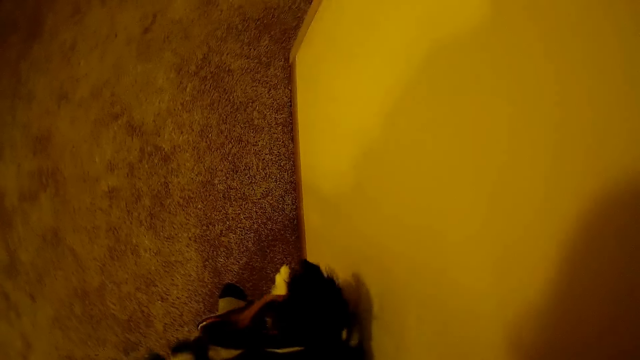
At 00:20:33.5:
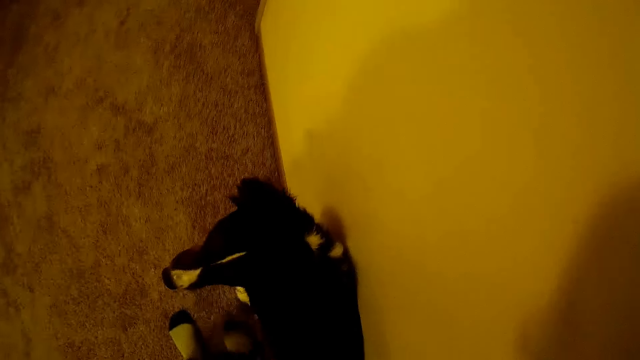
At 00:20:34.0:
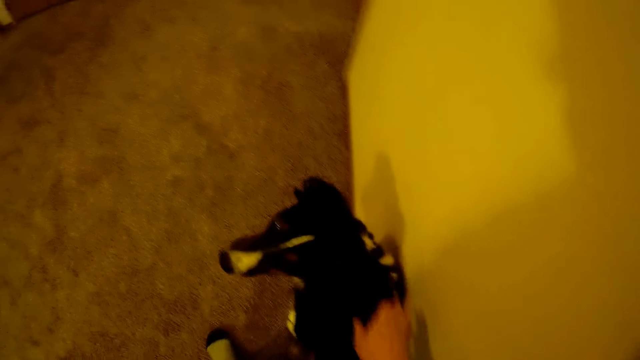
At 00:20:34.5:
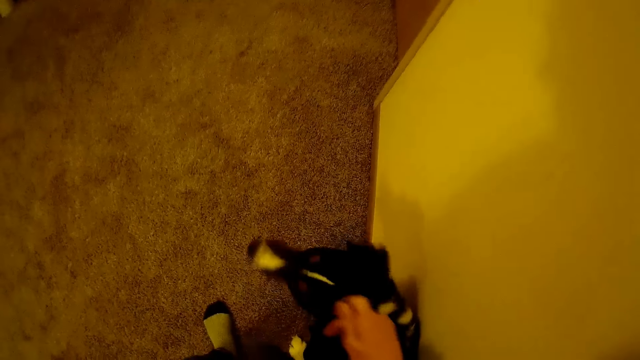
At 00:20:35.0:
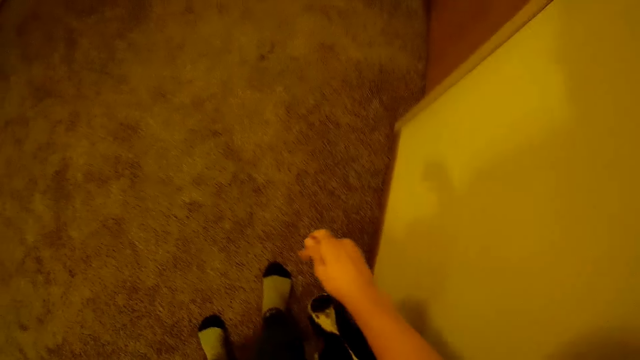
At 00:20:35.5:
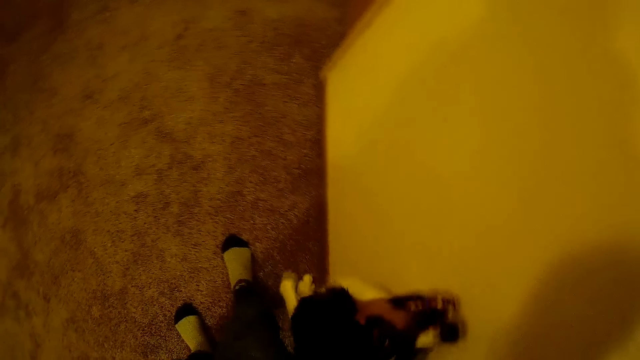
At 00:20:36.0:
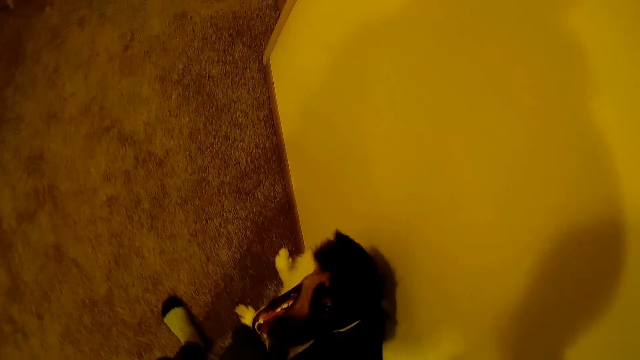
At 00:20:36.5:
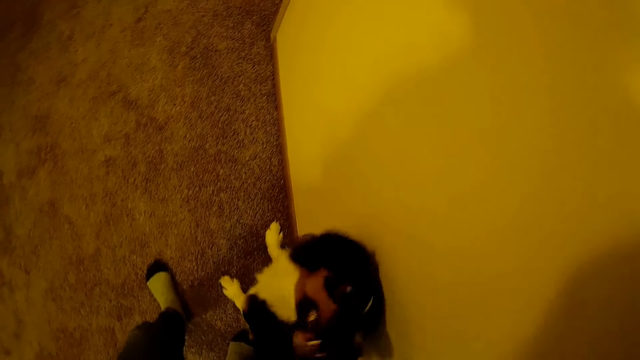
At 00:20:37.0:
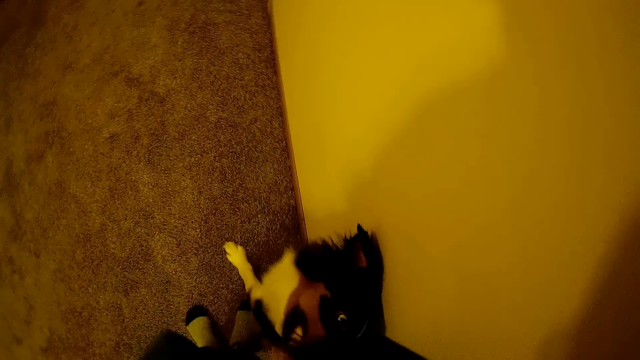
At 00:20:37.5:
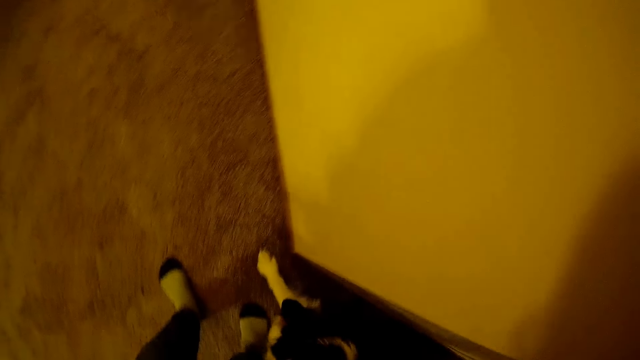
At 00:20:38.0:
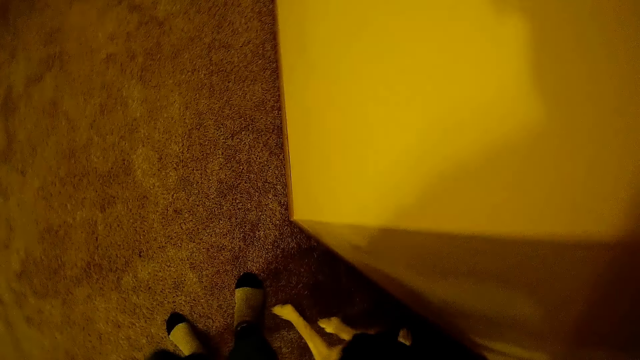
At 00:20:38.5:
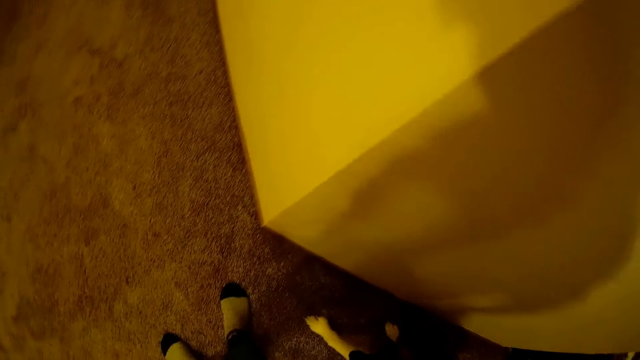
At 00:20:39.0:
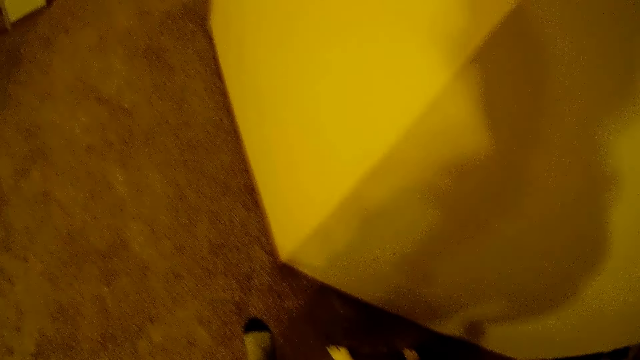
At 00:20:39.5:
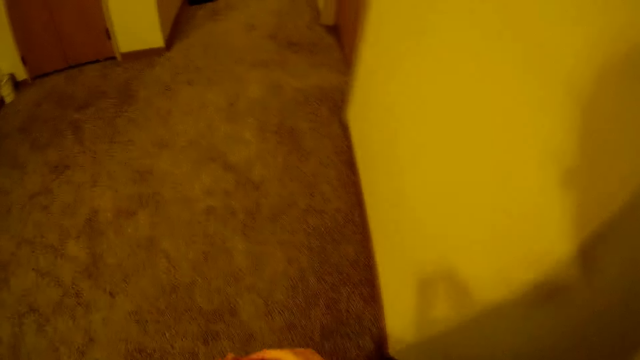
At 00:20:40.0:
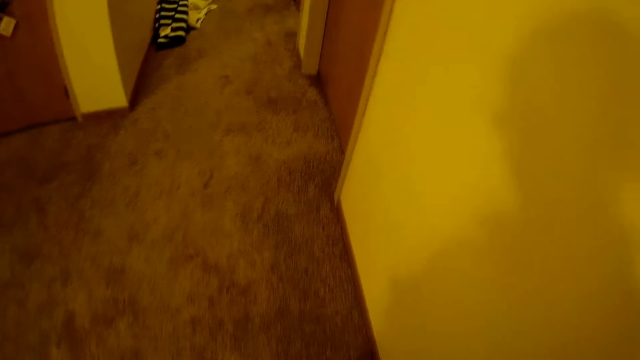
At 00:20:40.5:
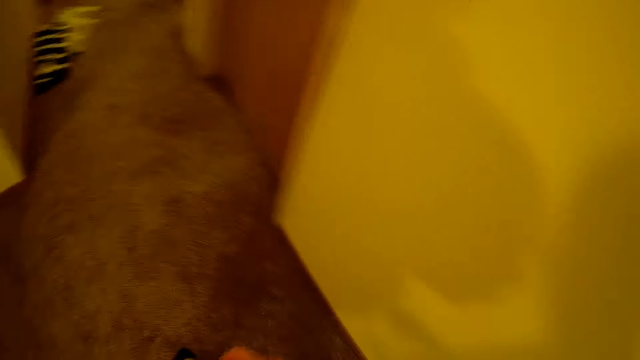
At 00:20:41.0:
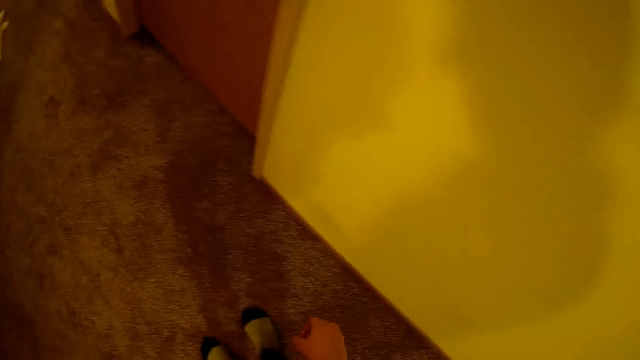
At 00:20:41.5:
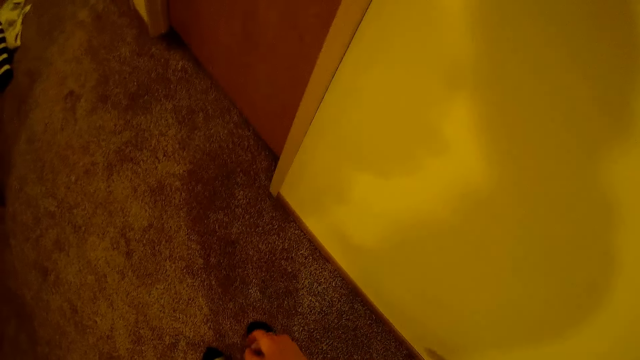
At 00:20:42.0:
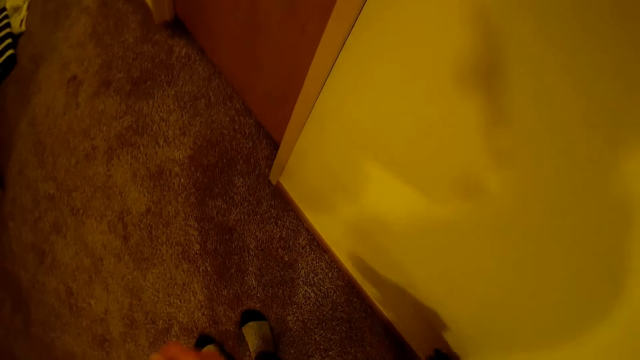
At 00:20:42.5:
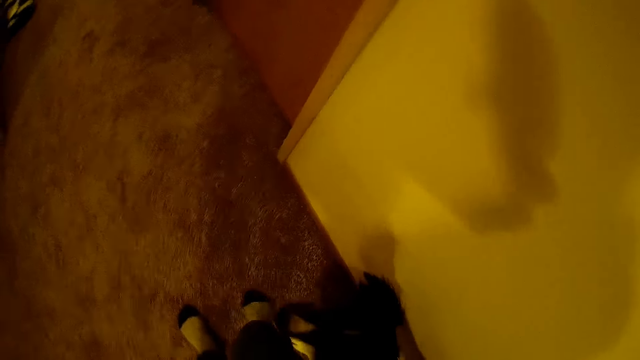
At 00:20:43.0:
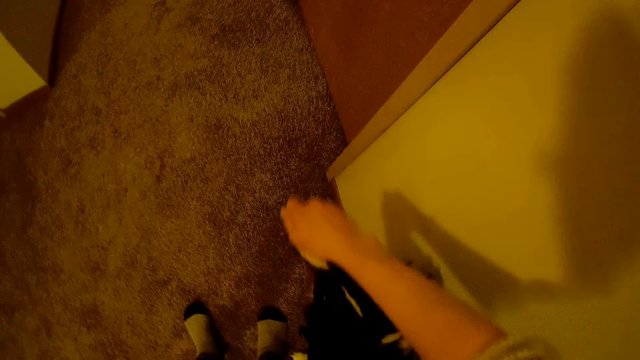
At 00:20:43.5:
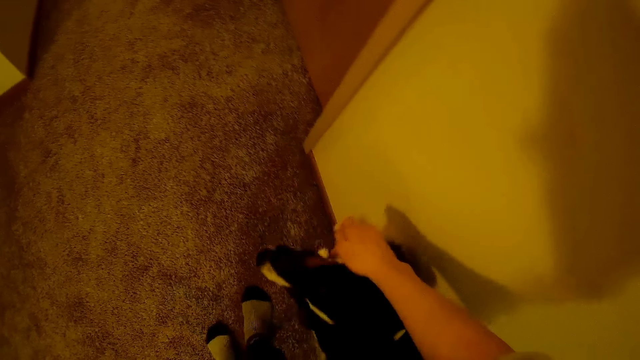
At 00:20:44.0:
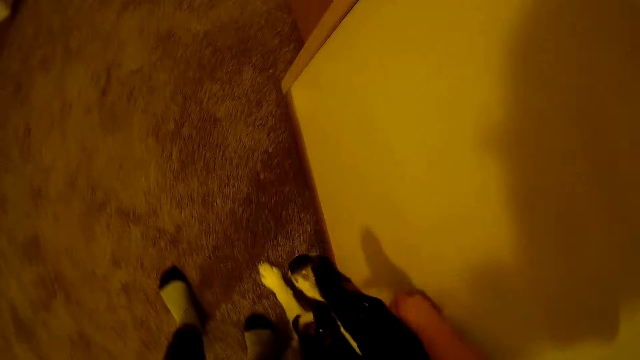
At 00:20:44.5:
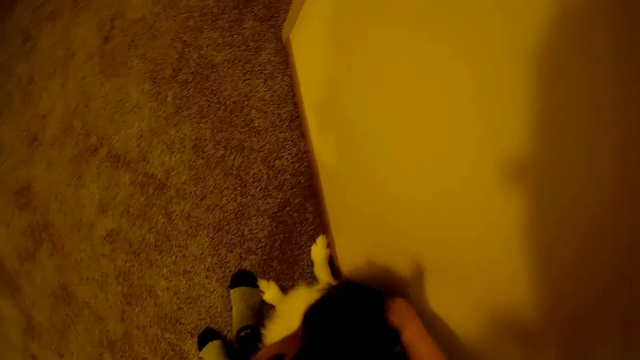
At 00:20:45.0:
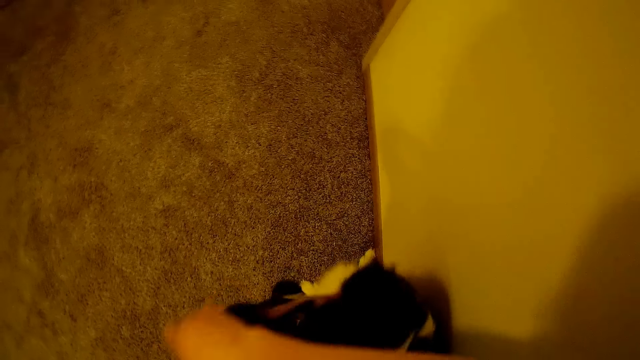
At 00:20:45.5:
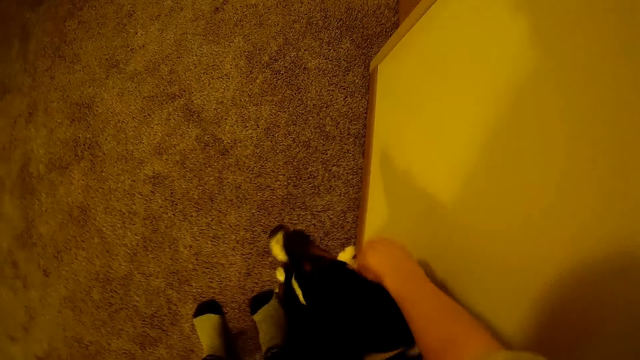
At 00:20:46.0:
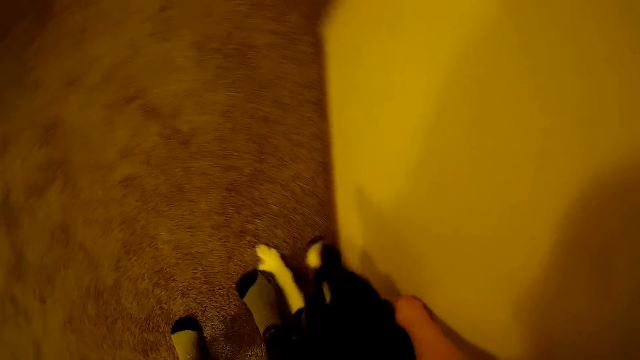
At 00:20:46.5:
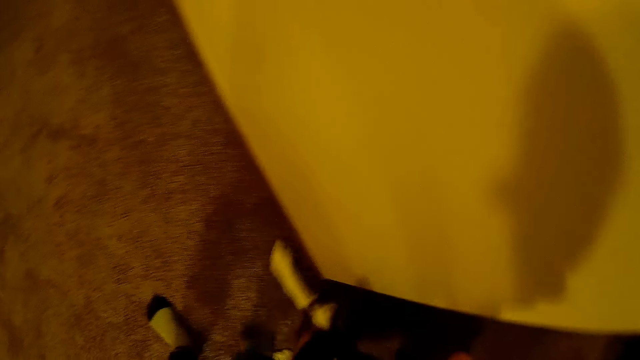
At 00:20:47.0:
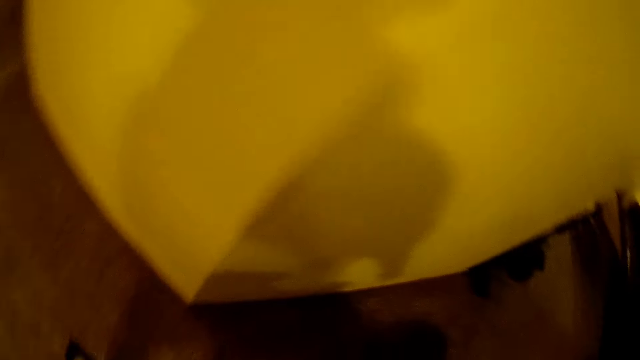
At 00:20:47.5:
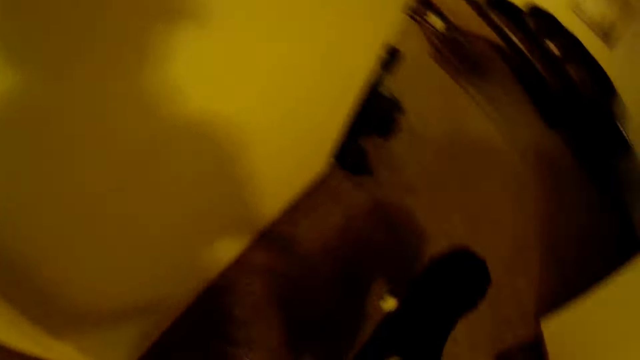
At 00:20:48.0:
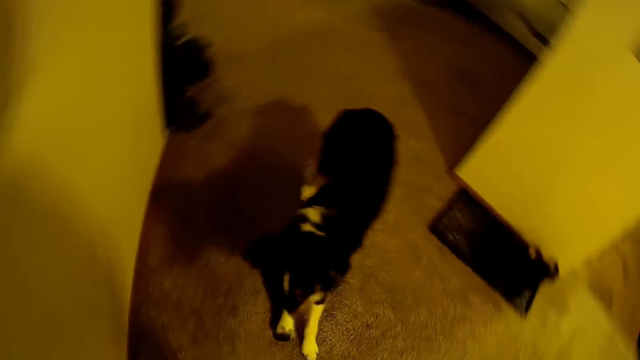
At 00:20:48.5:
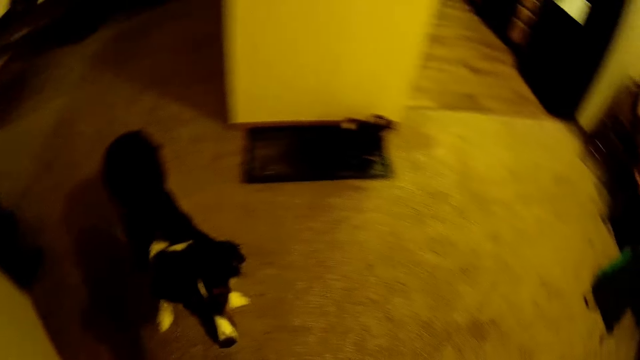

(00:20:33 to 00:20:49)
The camera wearer plays with the dog with both hands. They move forward. They play with the dog.

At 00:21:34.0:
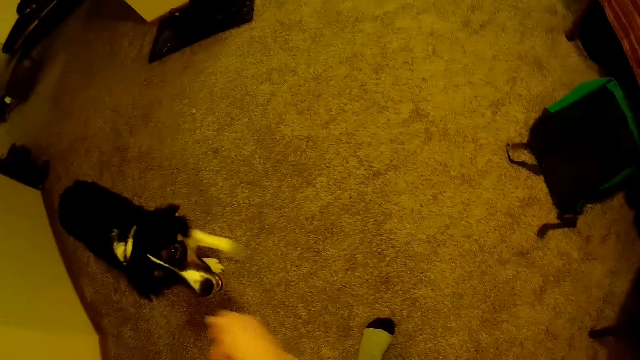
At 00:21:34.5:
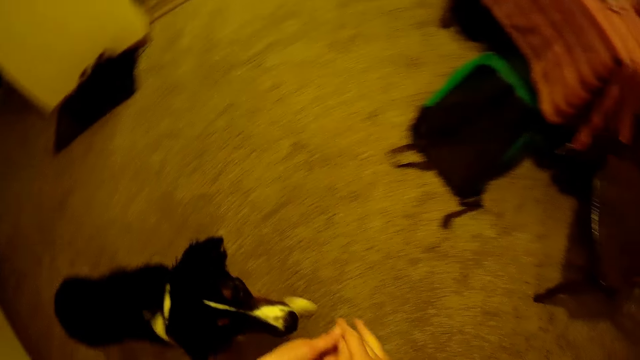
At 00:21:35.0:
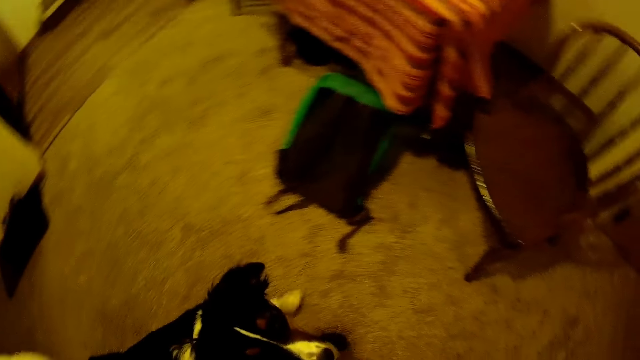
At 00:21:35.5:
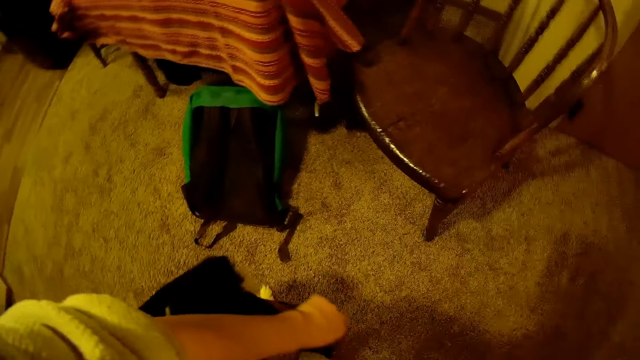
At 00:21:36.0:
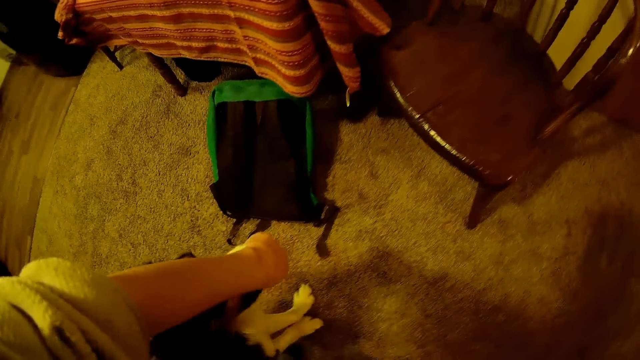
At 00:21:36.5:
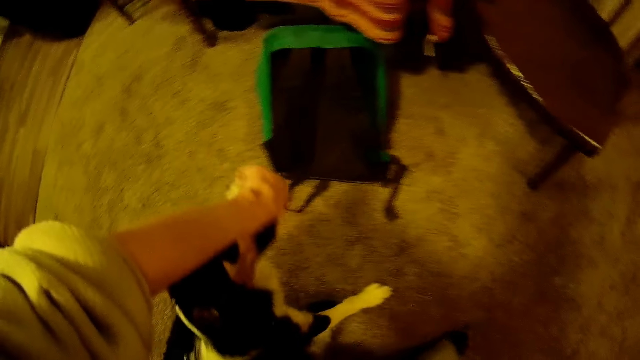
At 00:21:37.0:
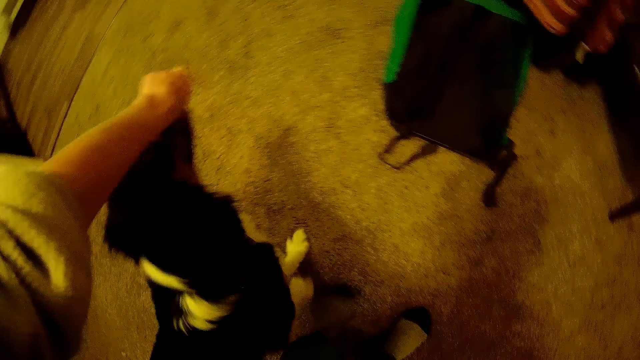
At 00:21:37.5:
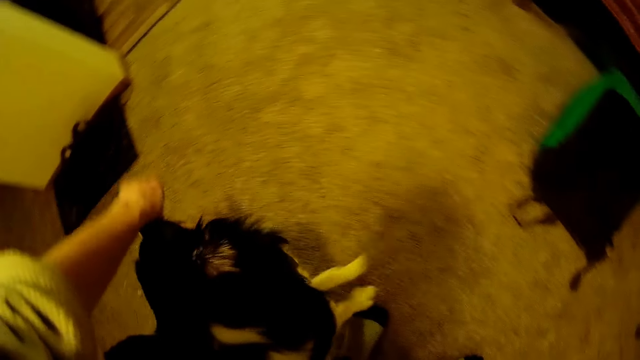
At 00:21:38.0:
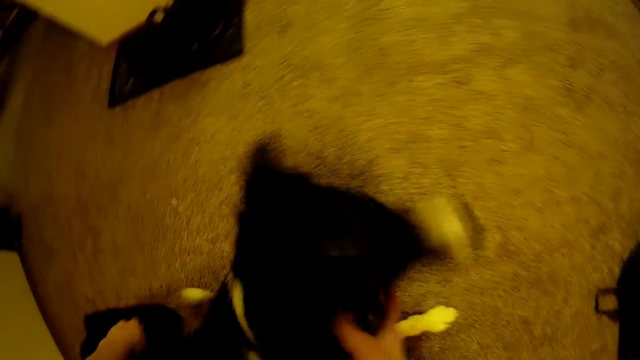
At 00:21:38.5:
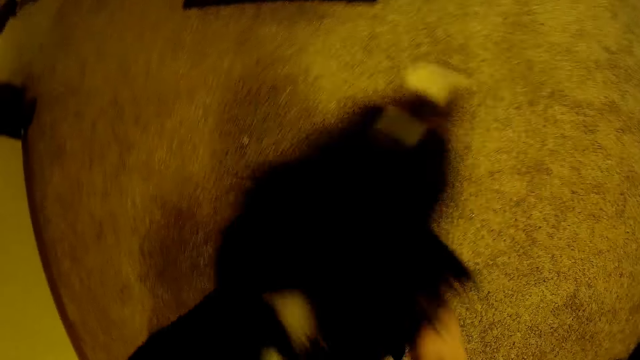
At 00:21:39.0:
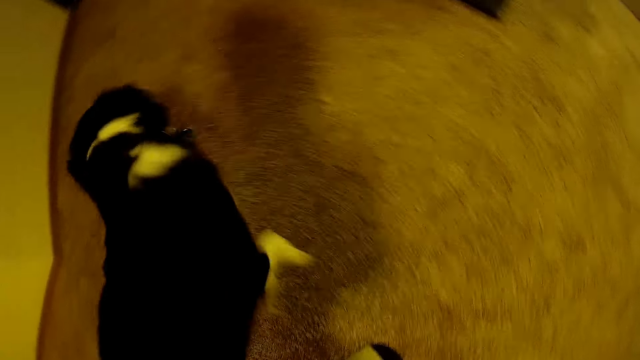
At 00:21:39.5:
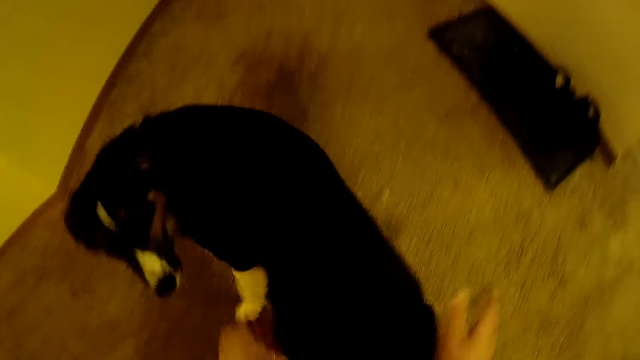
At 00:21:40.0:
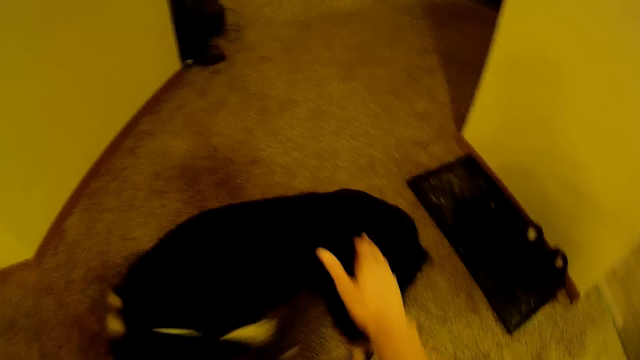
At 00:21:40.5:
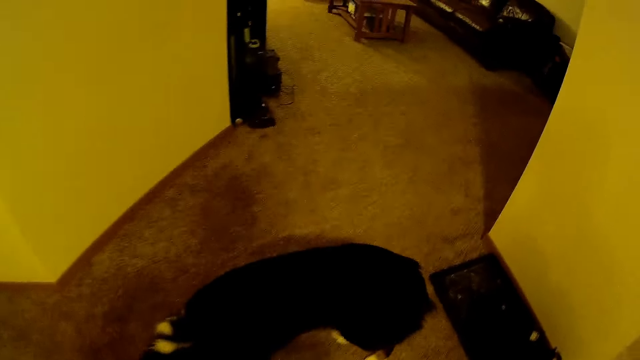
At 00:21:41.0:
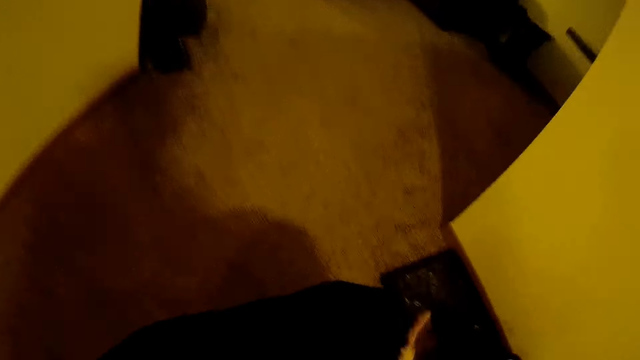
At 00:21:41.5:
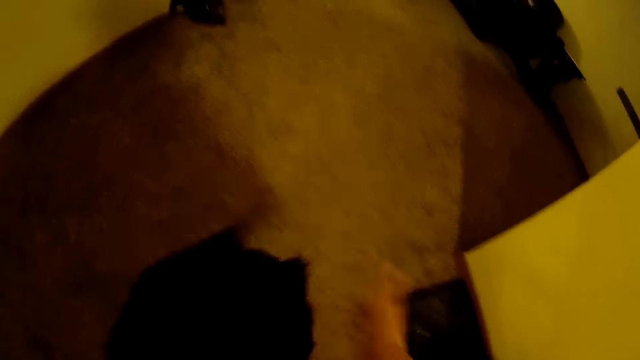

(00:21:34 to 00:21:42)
The camera wearer feeds the dog with her left hand. She plays with the dog with both hands.
